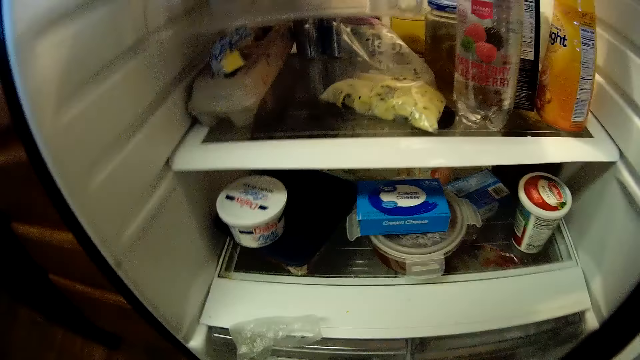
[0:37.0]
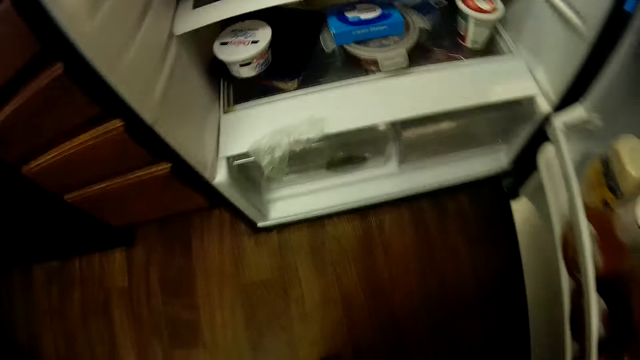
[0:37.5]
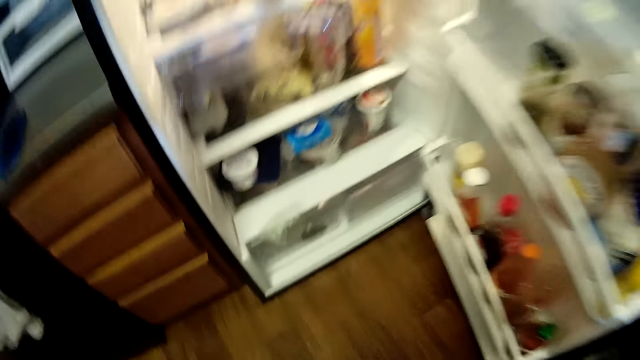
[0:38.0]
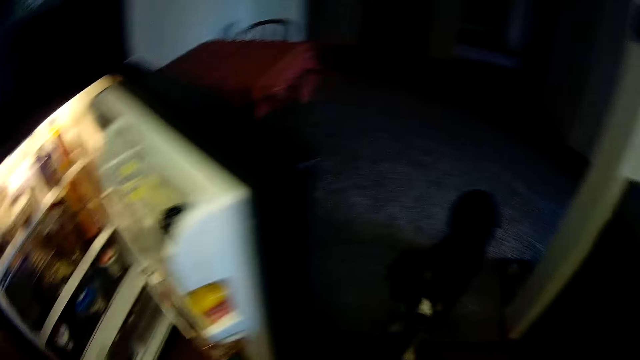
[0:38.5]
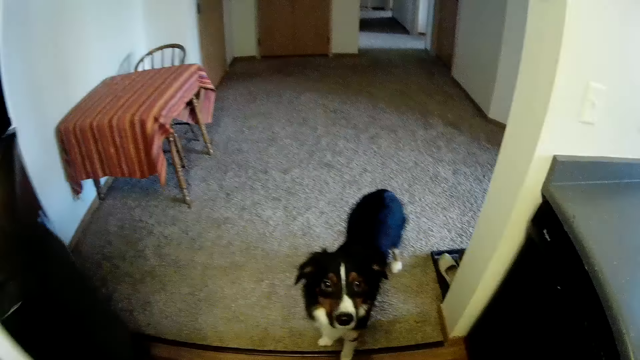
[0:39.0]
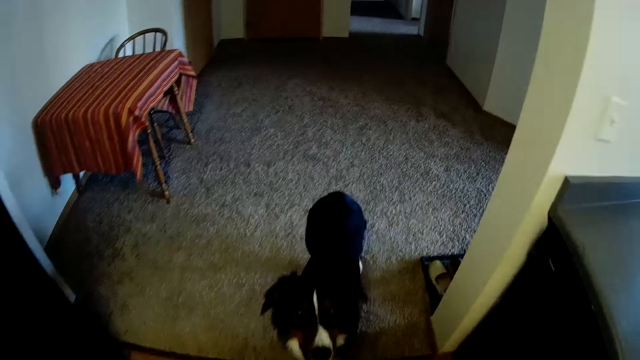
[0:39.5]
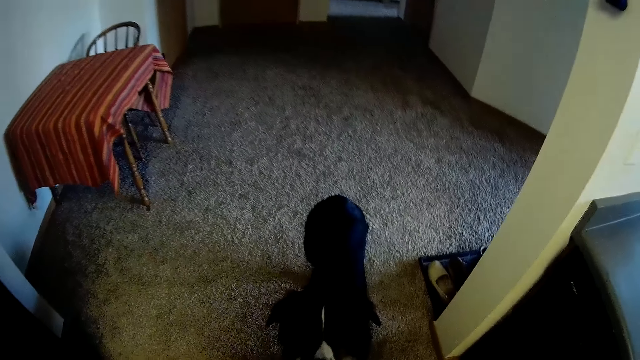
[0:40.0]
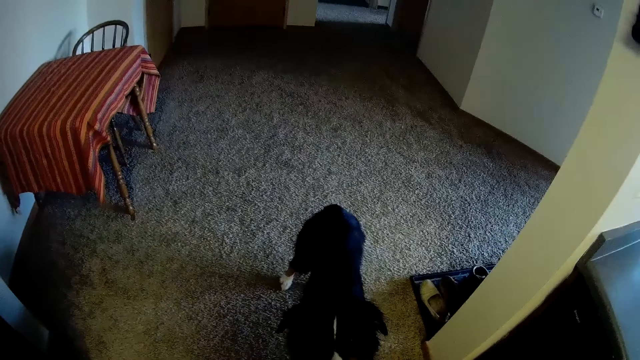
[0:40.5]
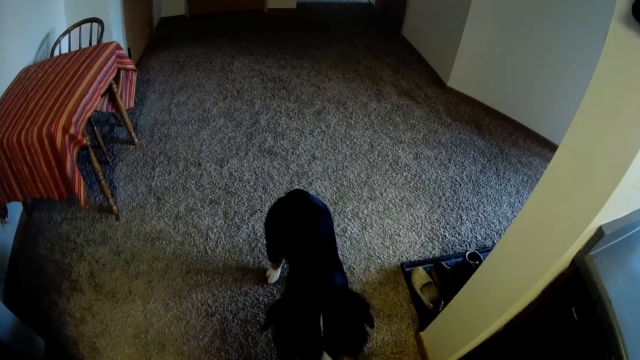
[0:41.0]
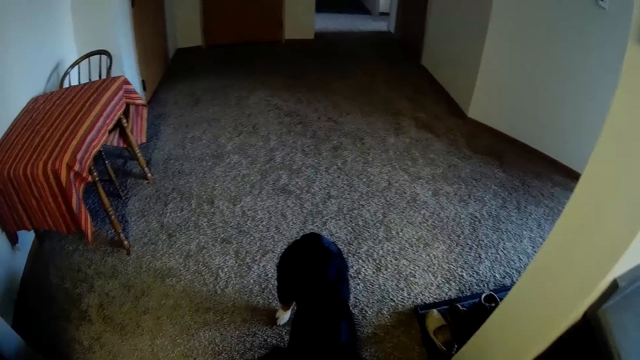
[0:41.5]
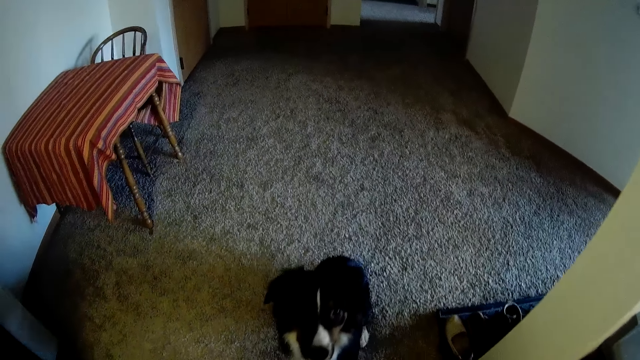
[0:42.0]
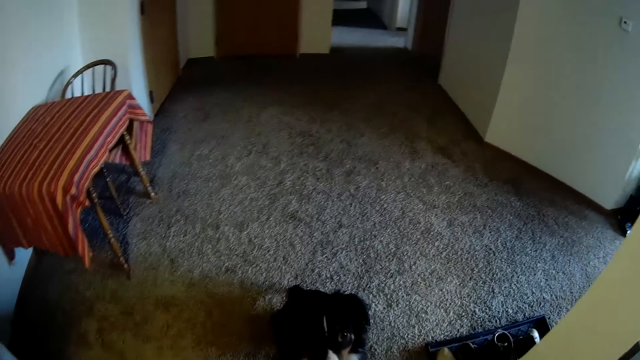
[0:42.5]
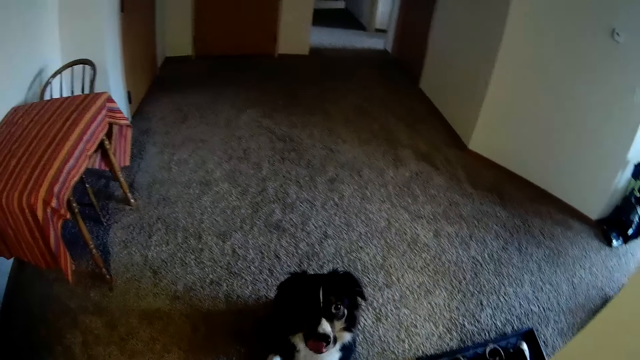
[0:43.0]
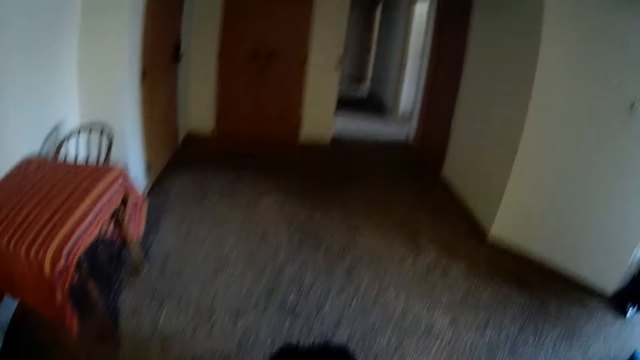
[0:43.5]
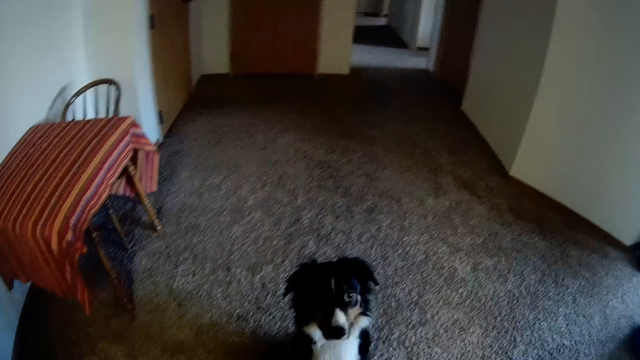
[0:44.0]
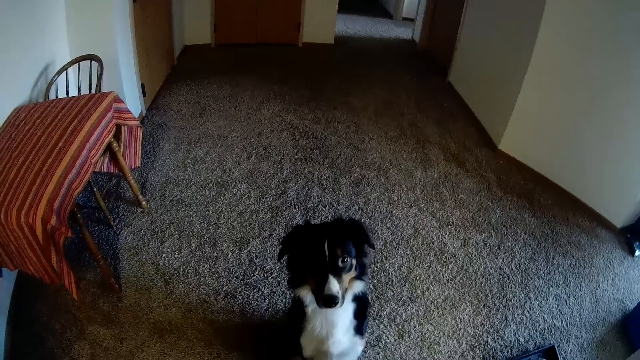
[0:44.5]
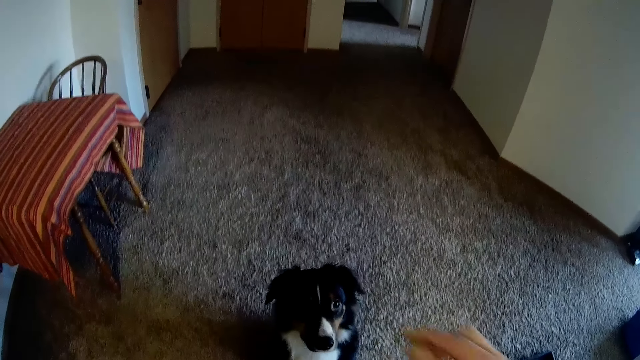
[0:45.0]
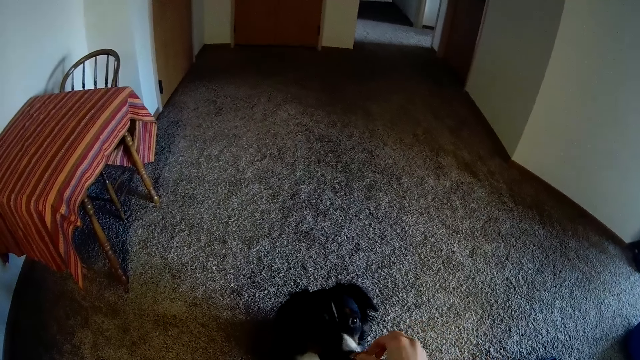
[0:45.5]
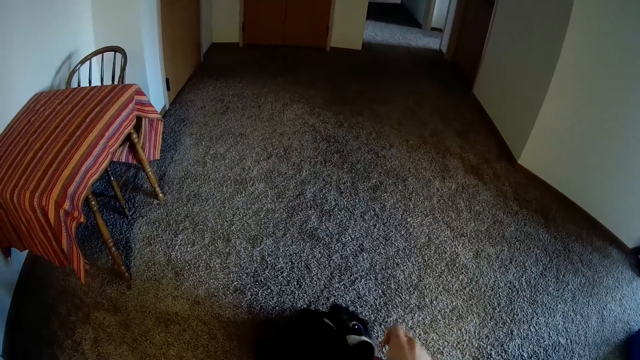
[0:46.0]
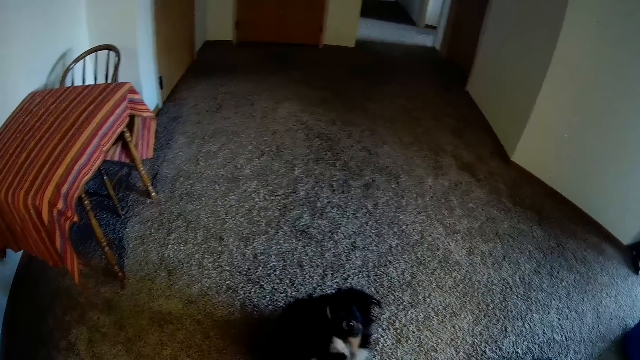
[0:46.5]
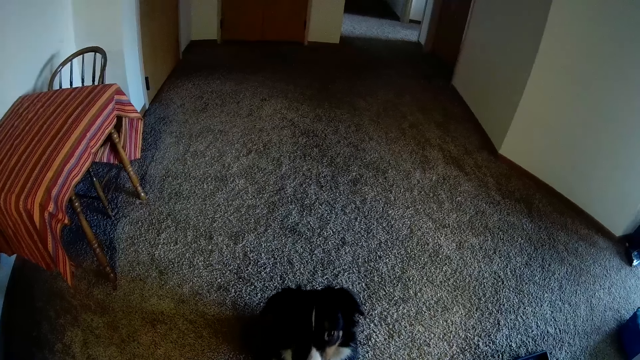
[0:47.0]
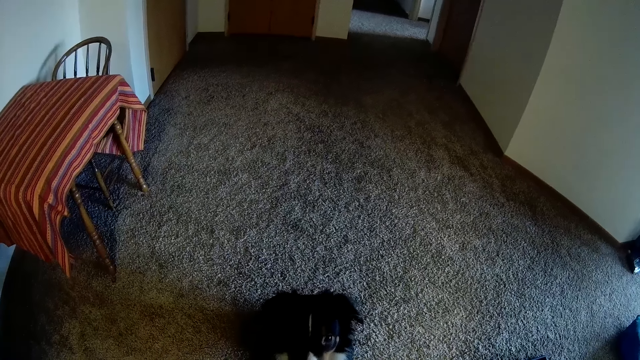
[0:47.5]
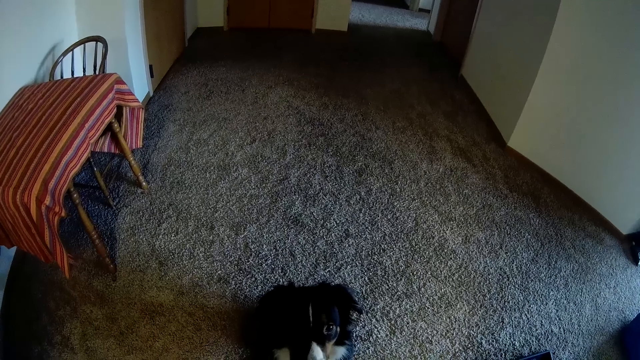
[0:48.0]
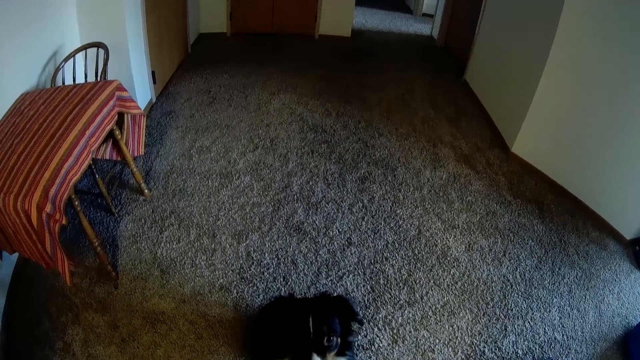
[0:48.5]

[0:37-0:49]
The camera wearer closes the compartment in the fridge. They look around the kitchen and look at the dog. They feed the dog with the food.

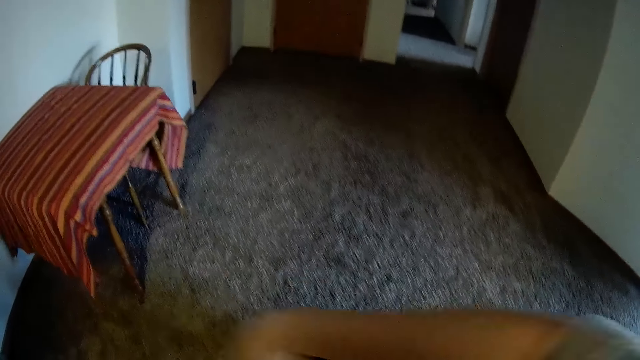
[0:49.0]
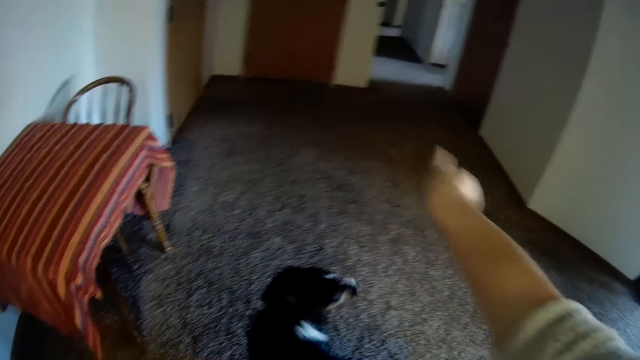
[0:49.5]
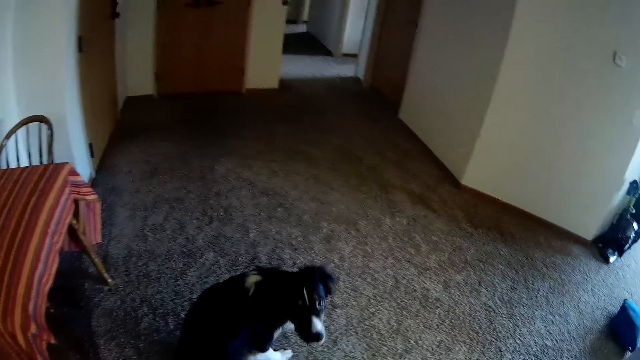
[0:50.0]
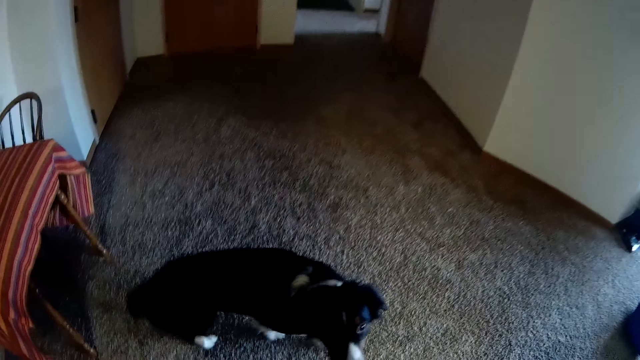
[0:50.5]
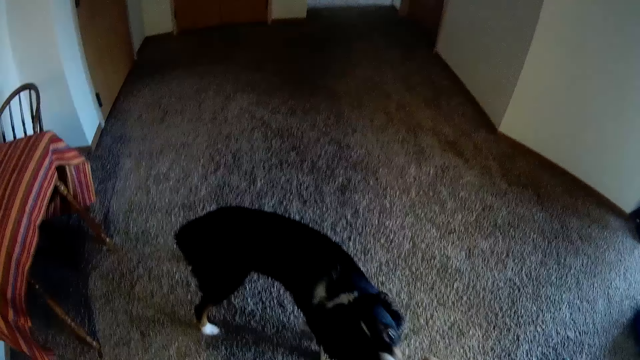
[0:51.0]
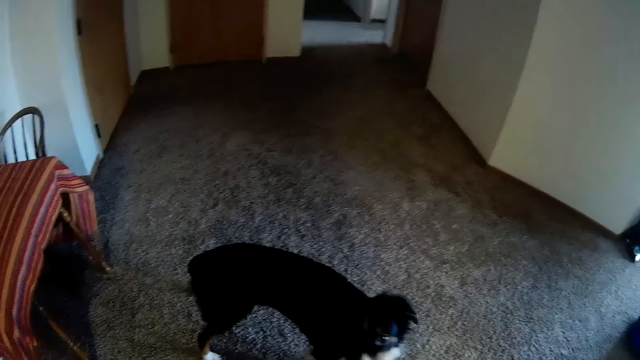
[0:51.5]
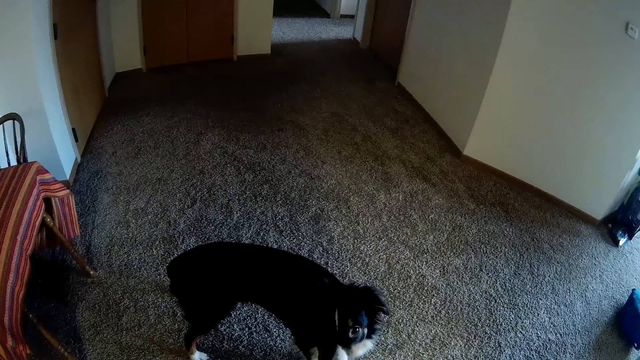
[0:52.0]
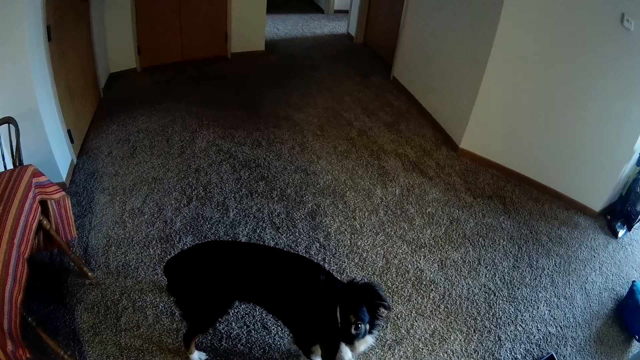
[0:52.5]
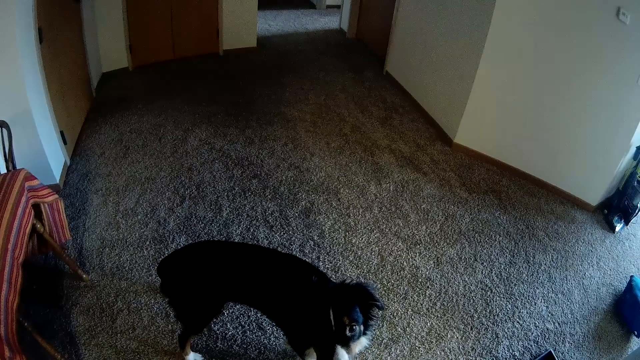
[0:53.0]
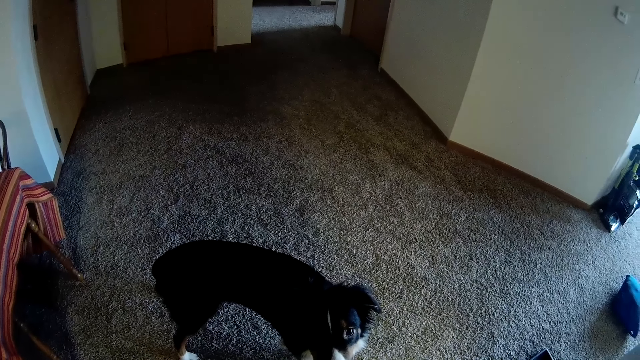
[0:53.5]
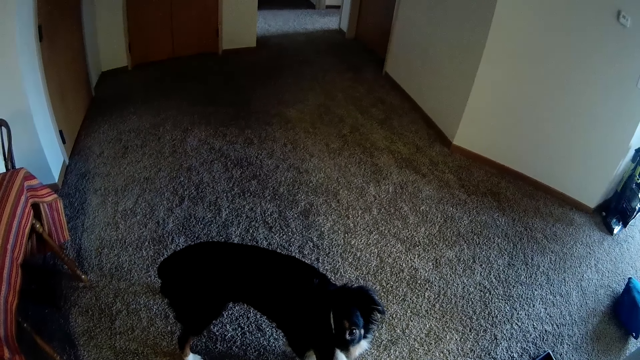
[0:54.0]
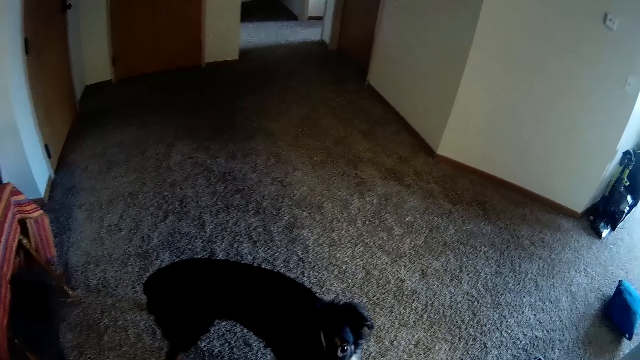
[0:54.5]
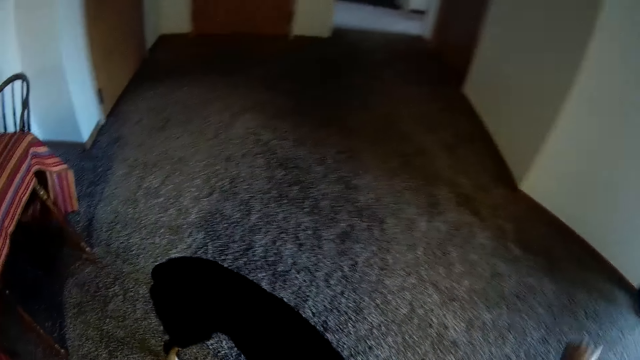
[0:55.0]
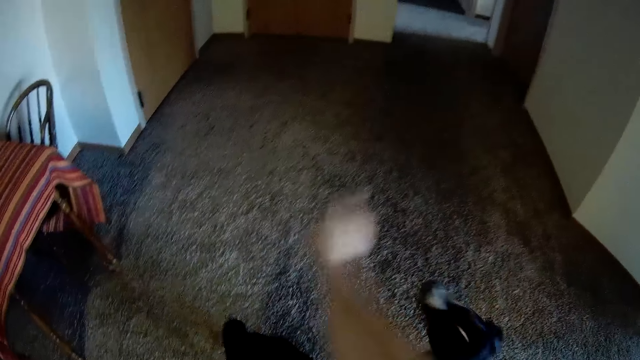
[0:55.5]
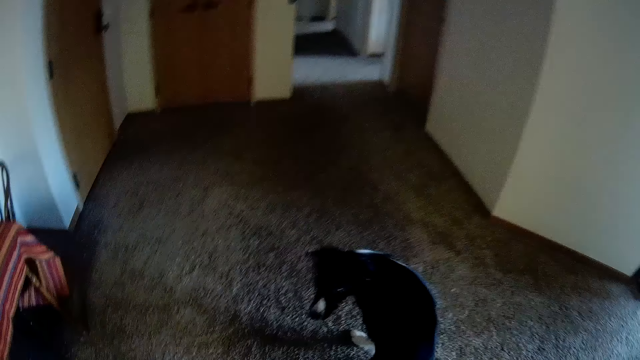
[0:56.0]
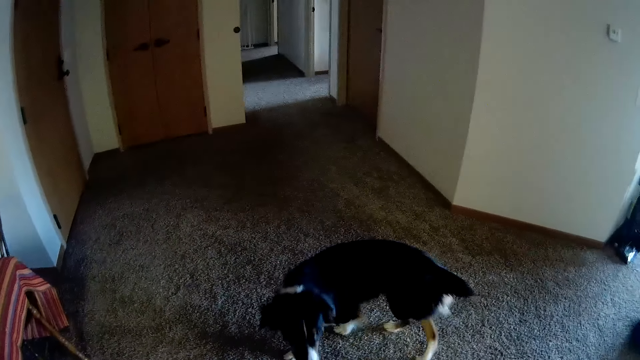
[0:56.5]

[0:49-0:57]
The camera wearer points around the house. They play with the dog, look at the dog, and play with the dog.
